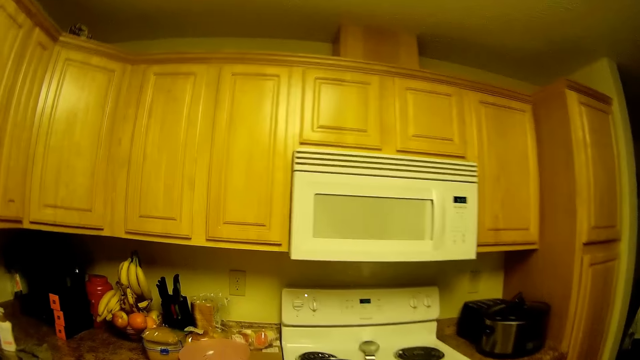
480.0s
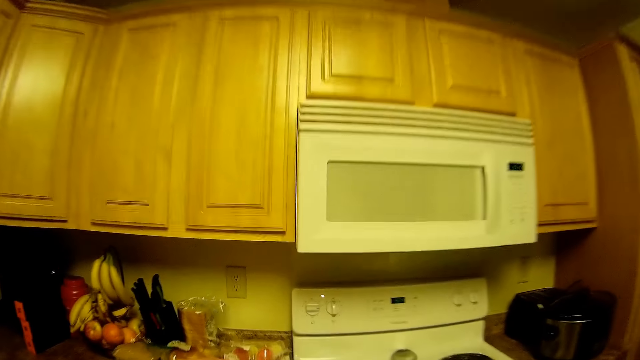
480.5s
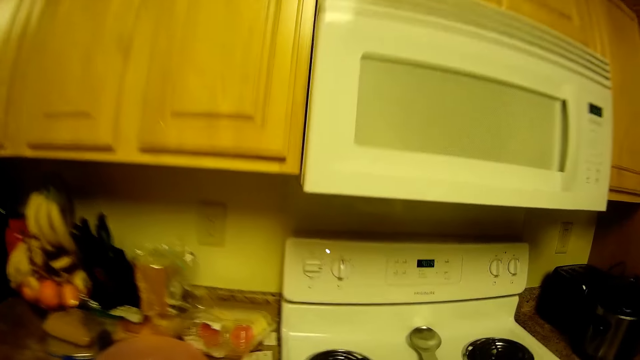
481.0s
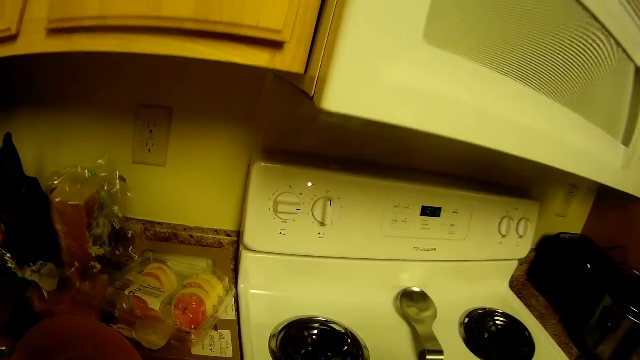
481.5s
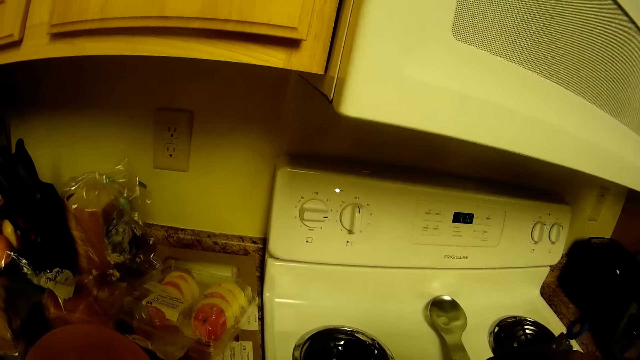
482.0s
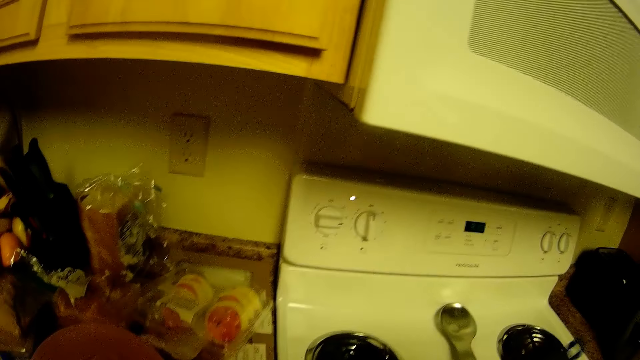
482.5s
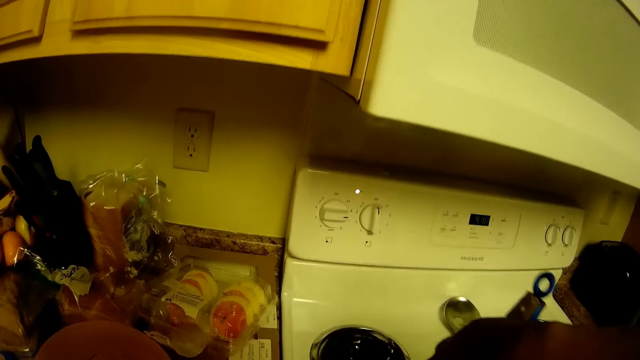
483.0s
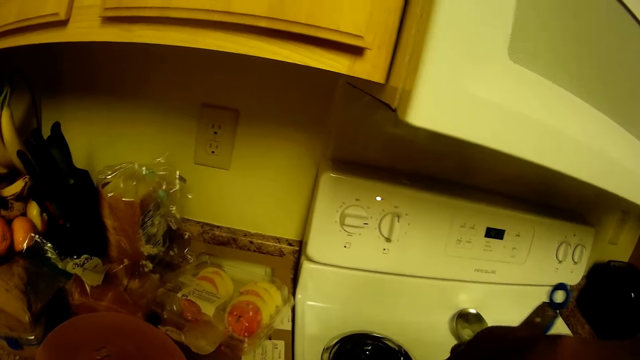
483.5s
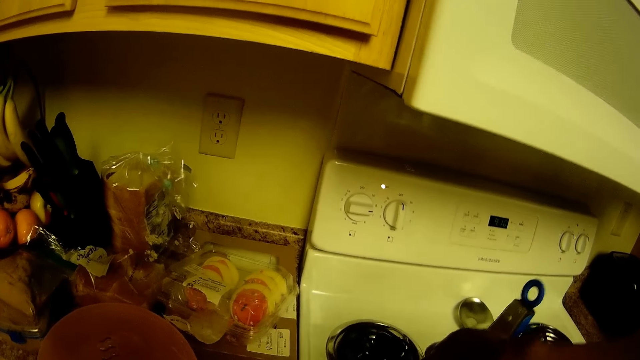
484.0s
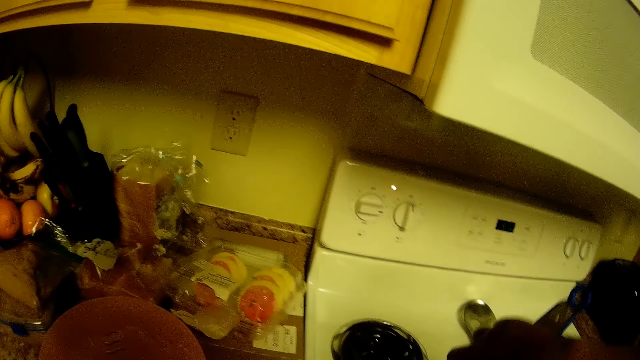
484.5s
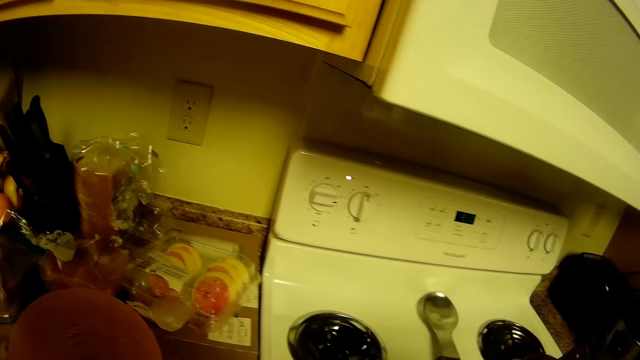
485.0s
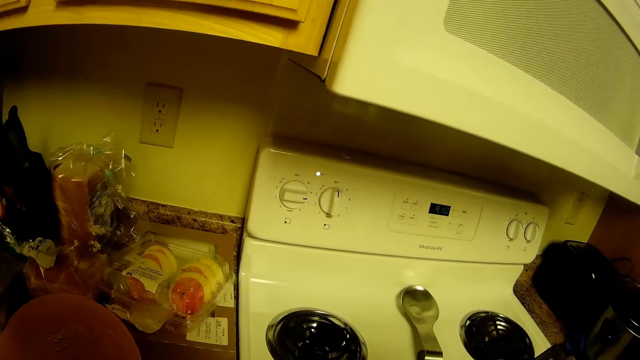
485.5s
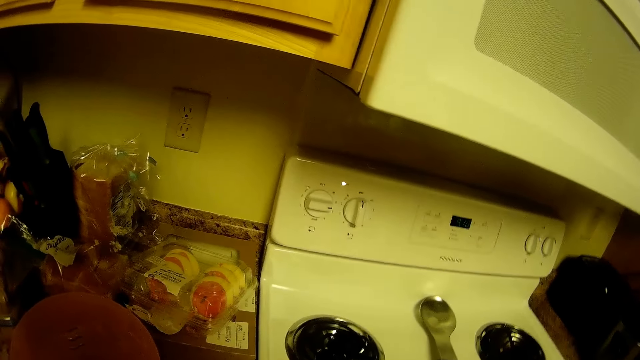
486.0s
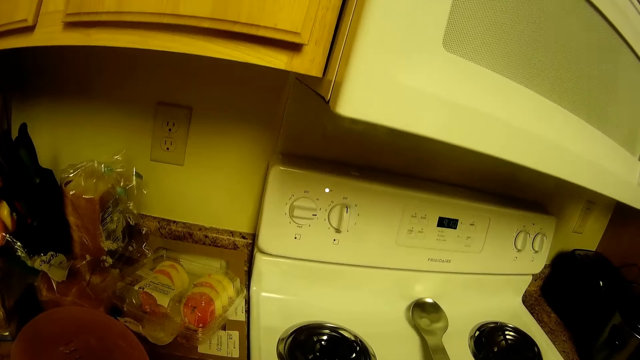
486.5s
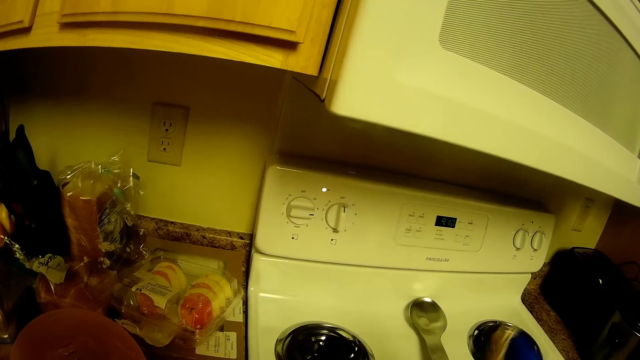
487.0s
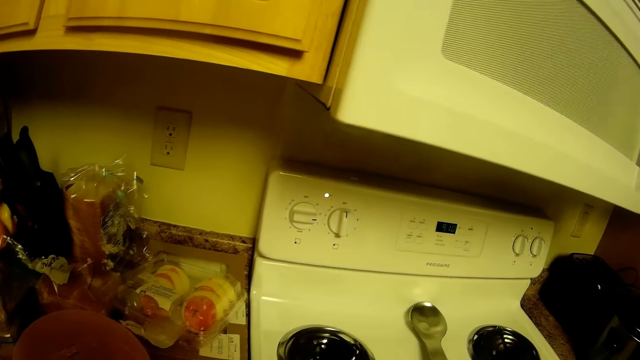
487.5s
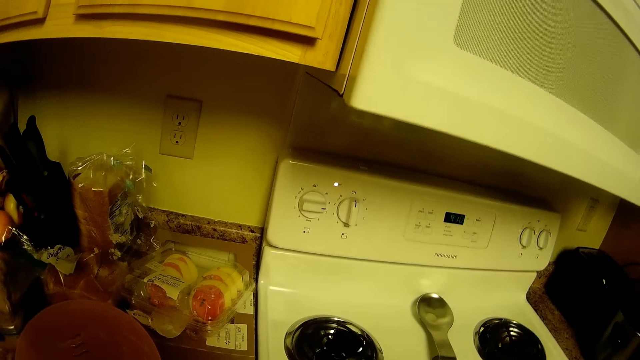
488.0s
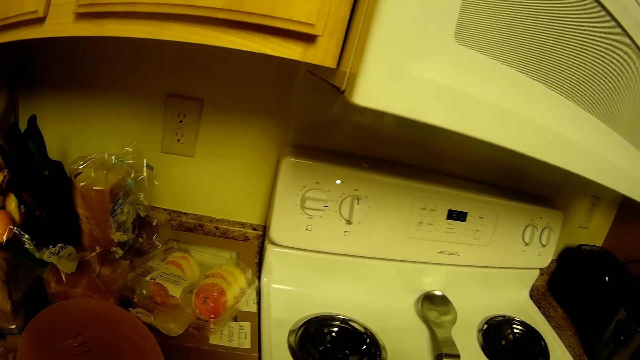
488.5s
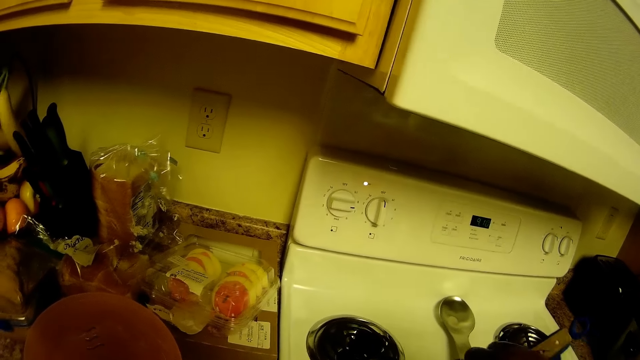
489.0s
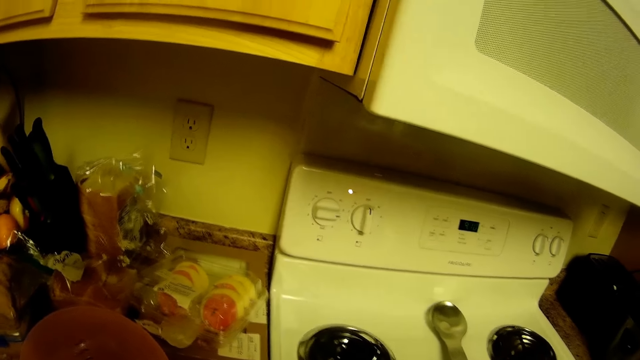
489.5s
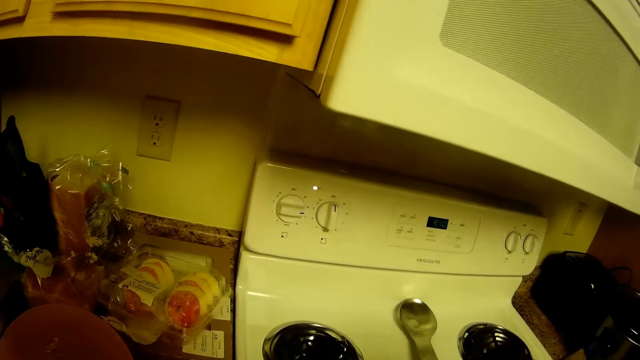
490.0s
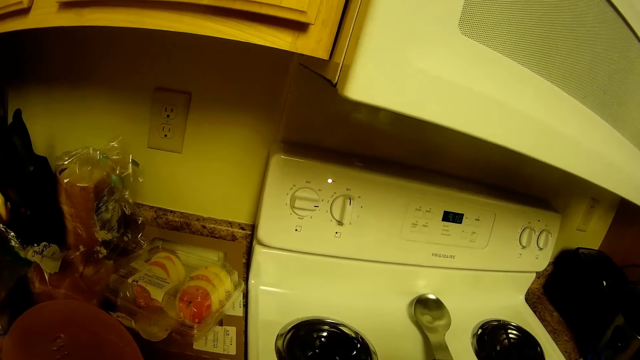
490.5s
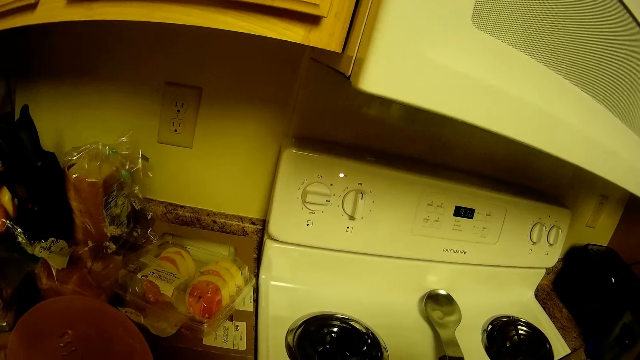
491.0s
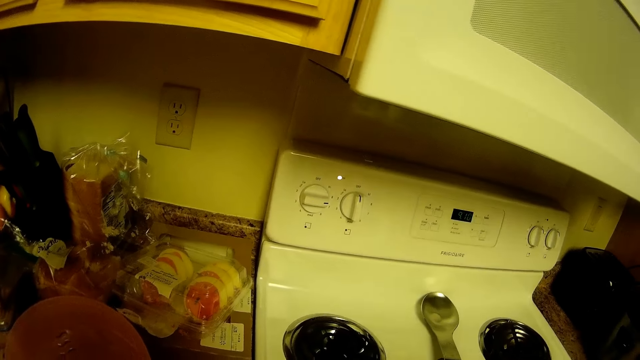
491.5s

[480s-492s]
The camera wearer walks around the kitchen. She pulls up a piece of cold cut with a pair of tongs from the pan on the cooker with her right hand. She talks with a person.

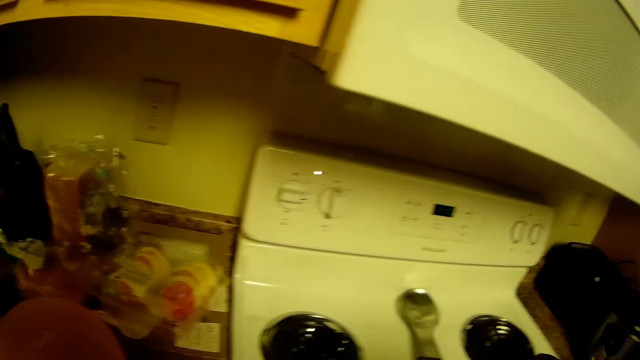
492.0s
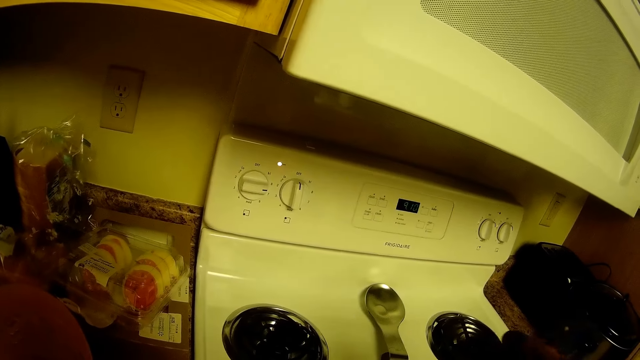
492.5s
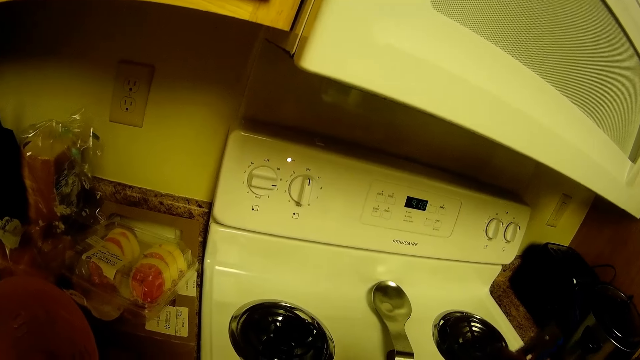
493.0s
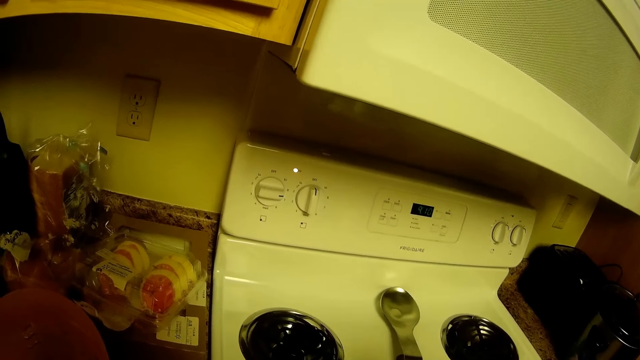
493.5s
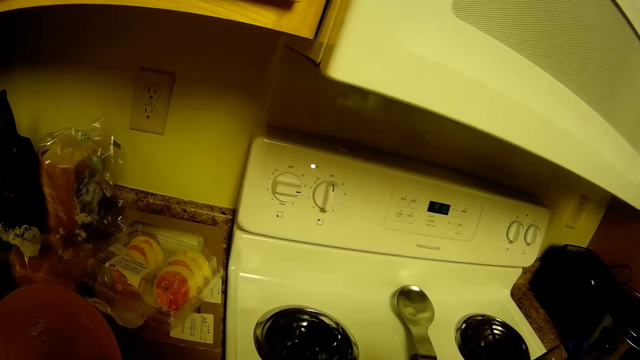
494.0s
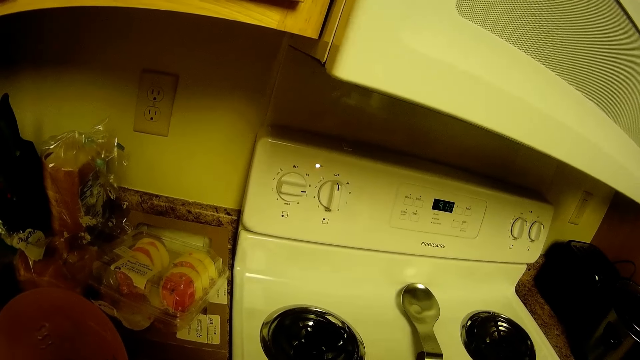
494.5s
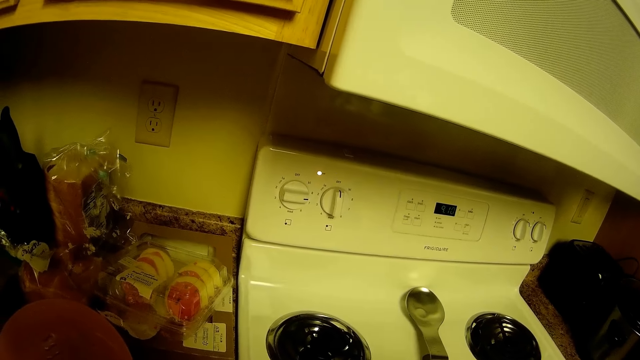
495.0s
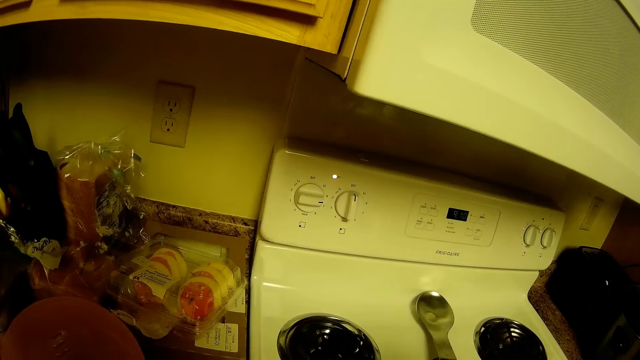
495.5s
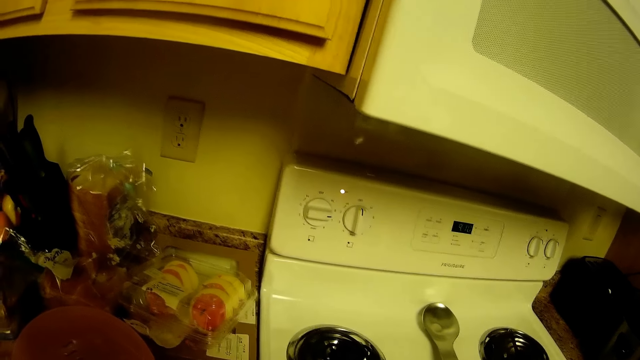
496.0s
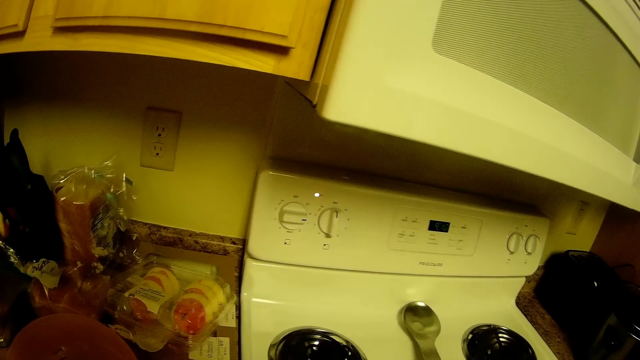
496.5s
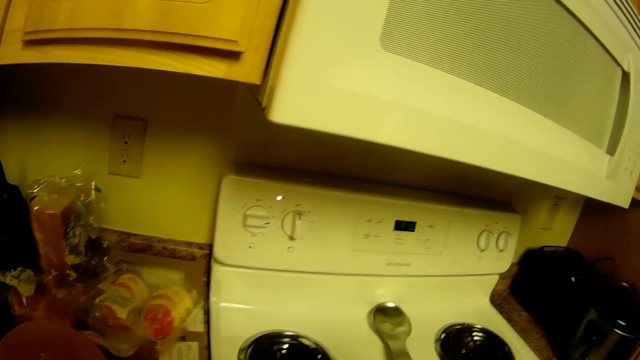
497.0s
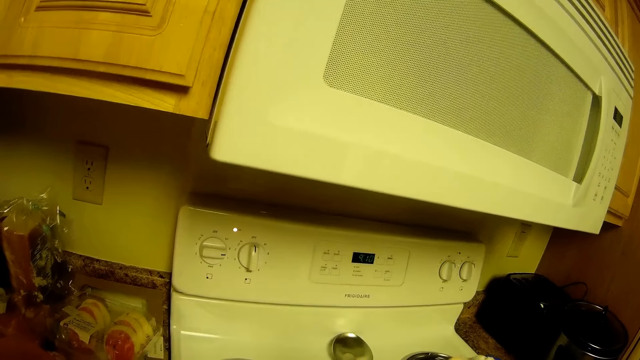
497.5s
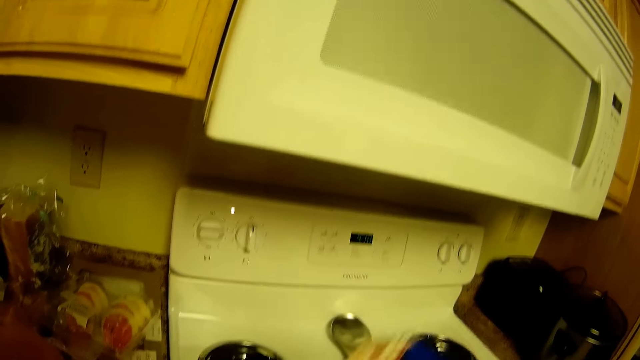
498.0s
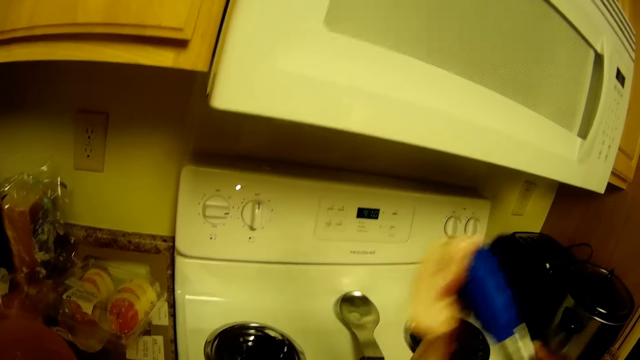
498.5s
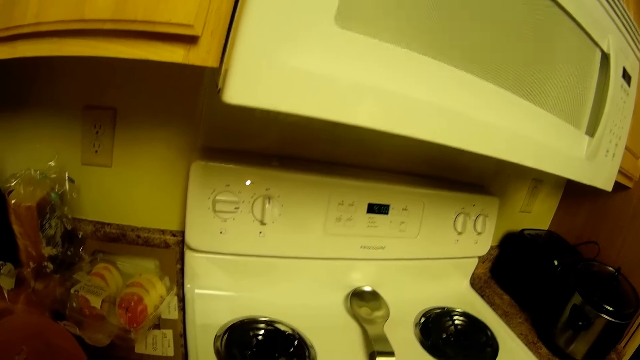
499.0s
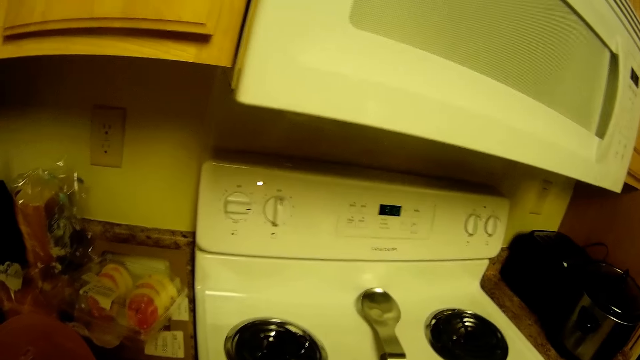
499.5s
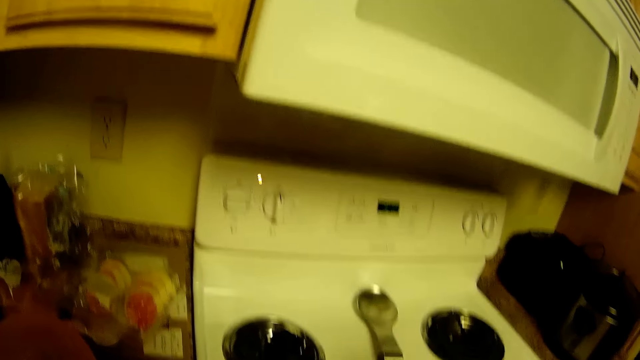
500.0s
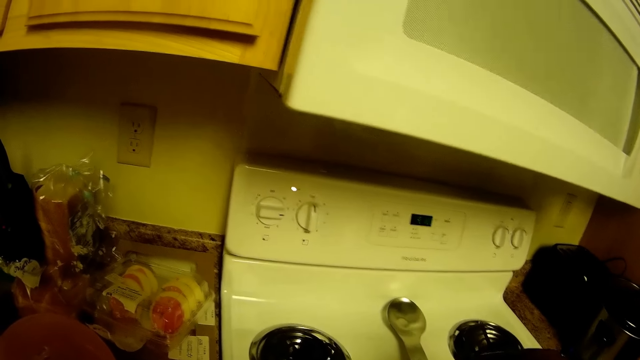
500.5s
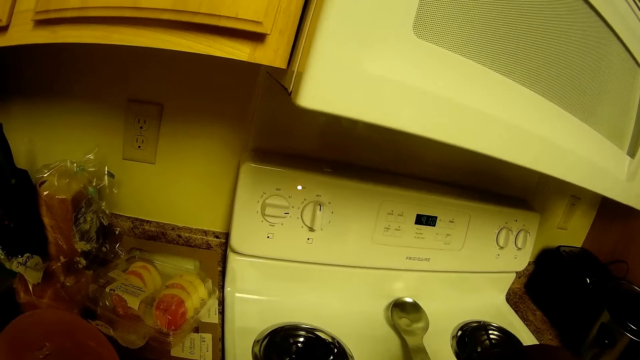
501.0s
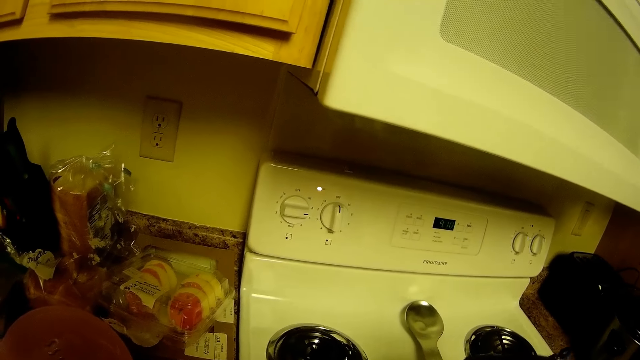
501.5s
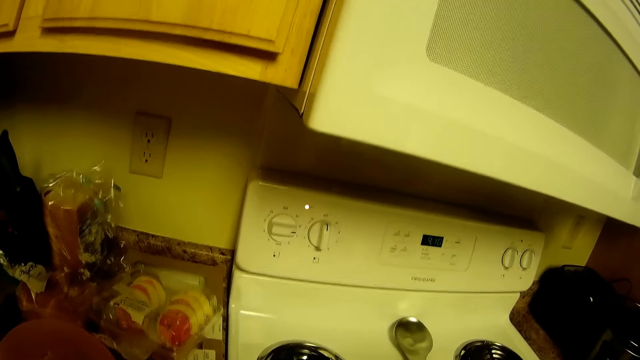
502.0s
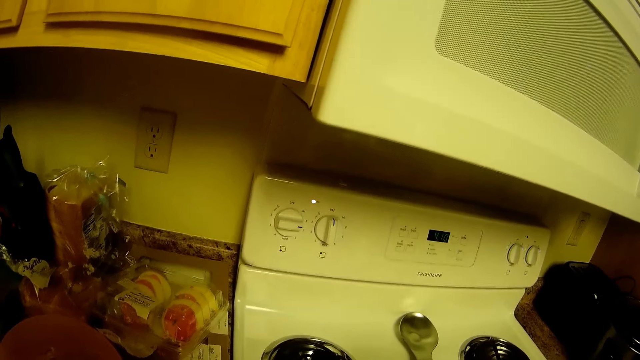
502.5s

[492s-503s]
The camera wearer pulls up a piece of cold cut with the pair of tongs from the pan on the cooker with her right hand.
